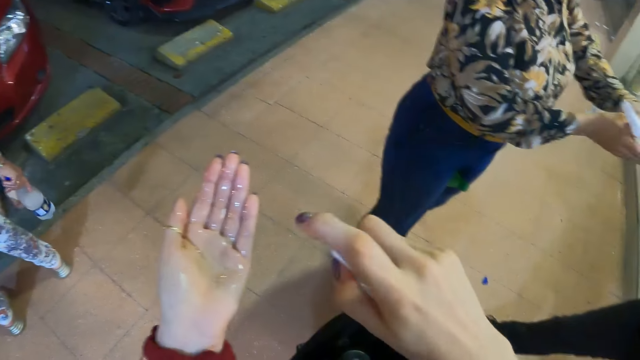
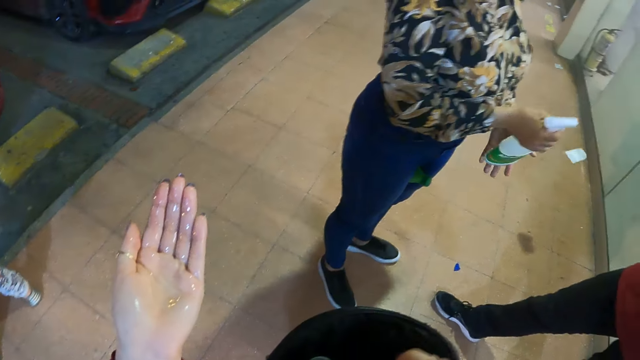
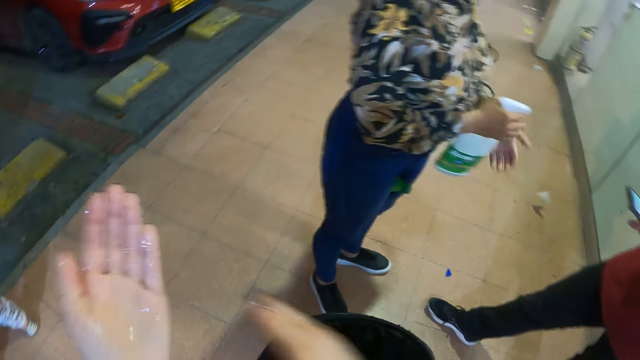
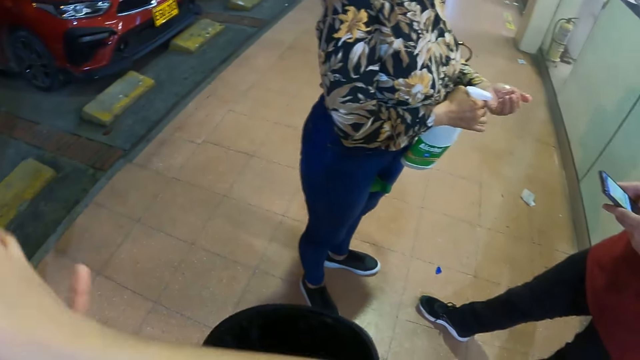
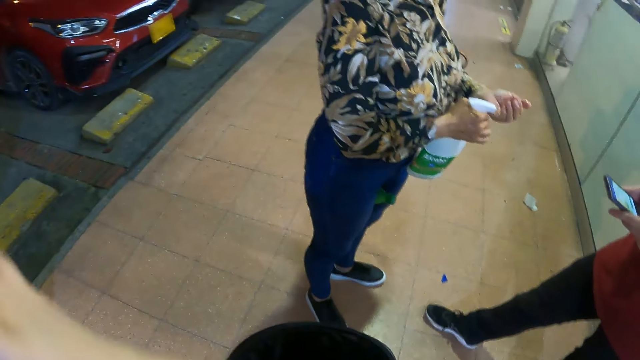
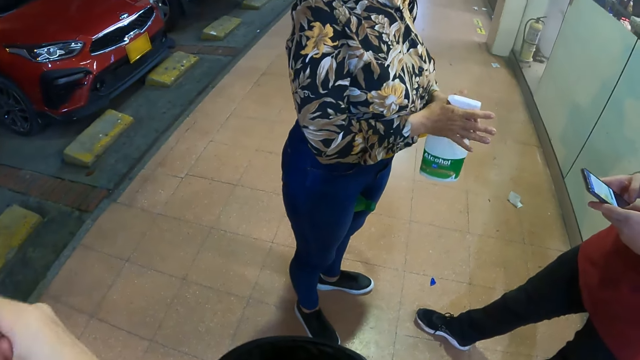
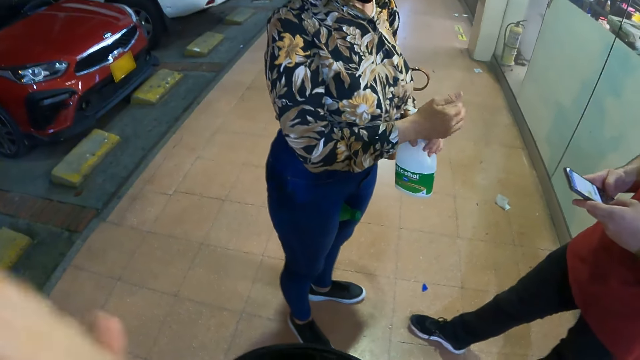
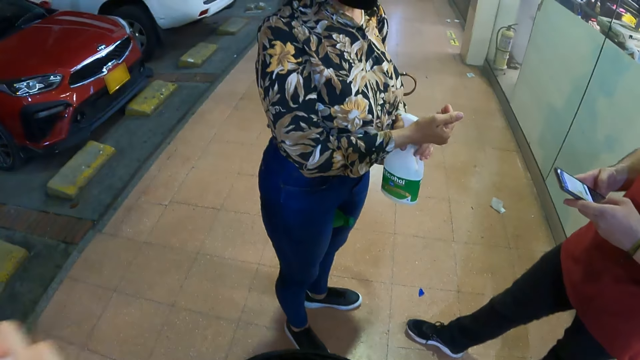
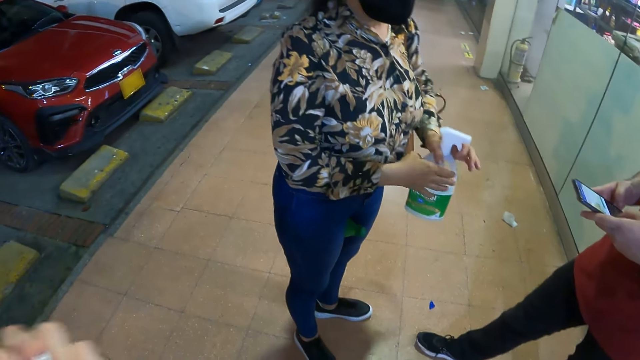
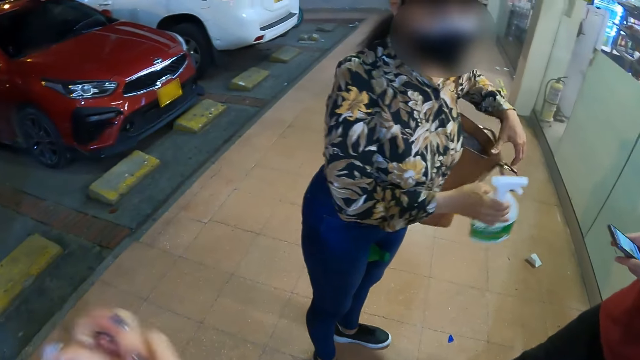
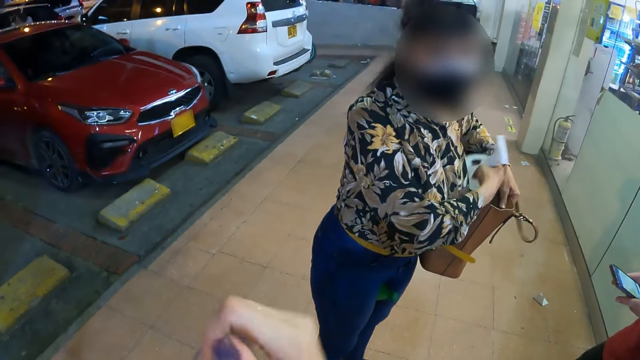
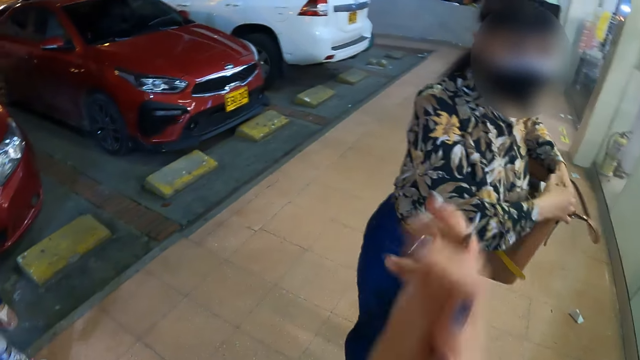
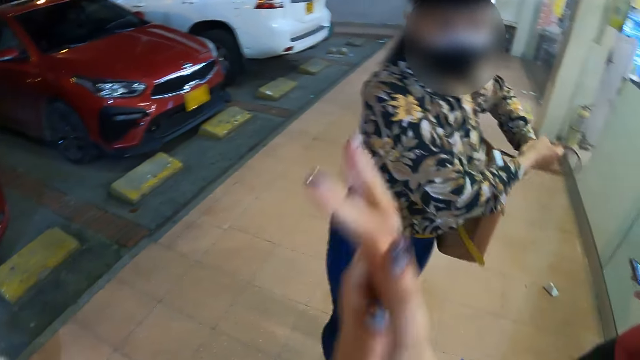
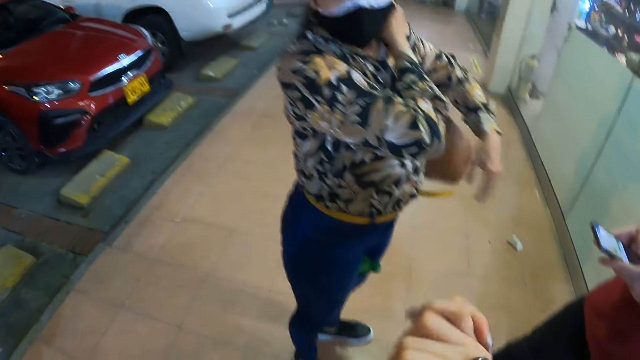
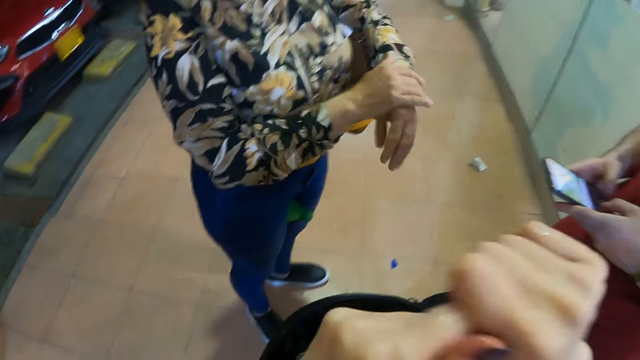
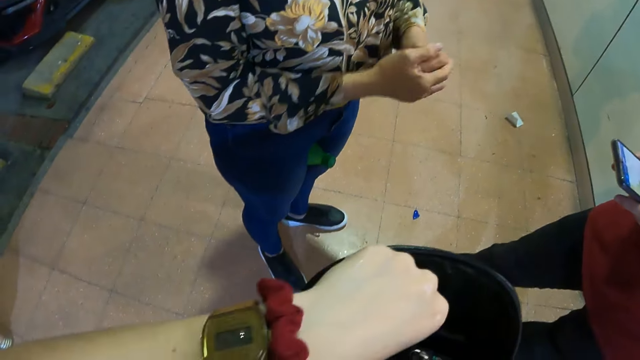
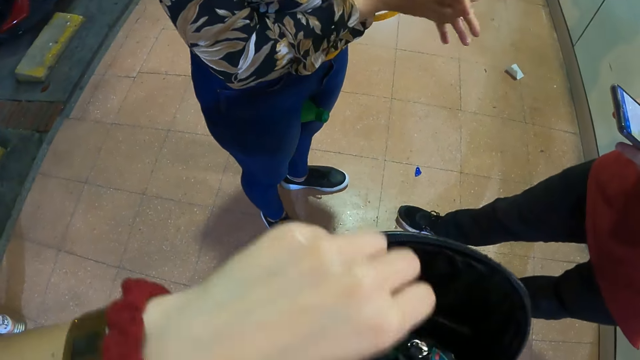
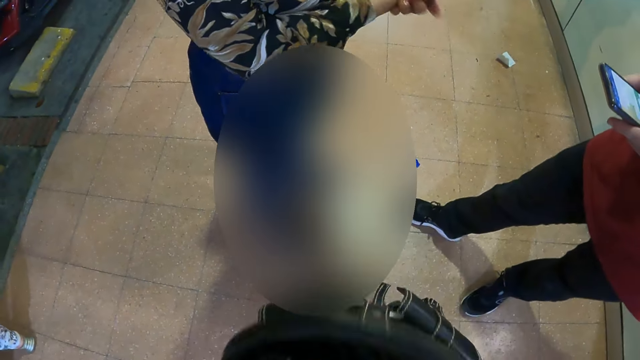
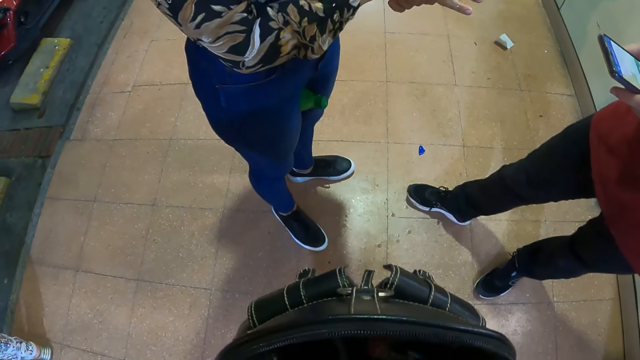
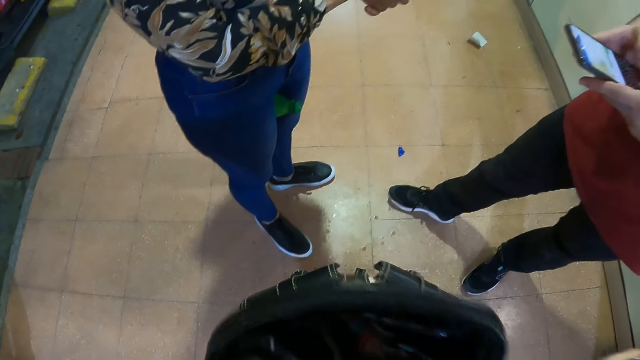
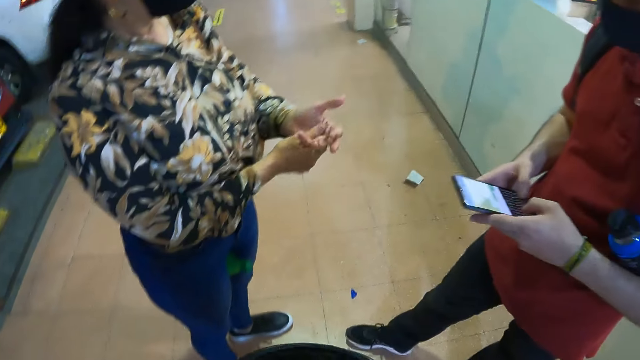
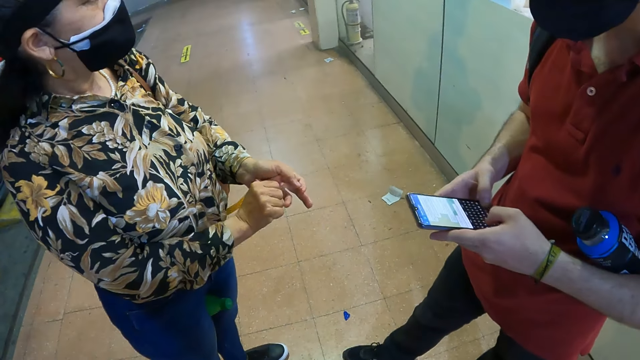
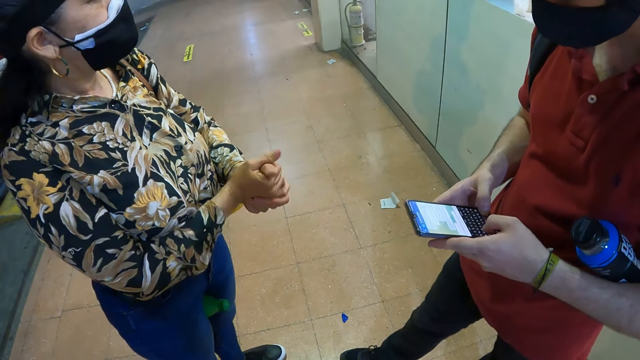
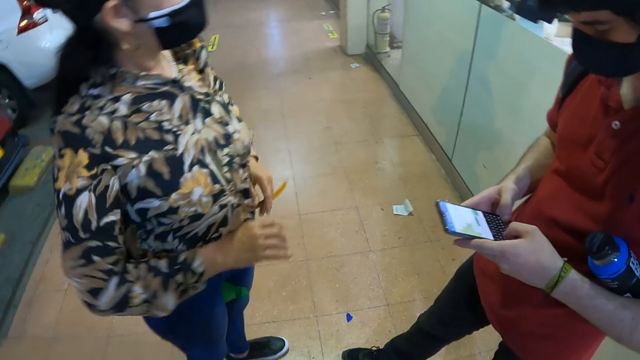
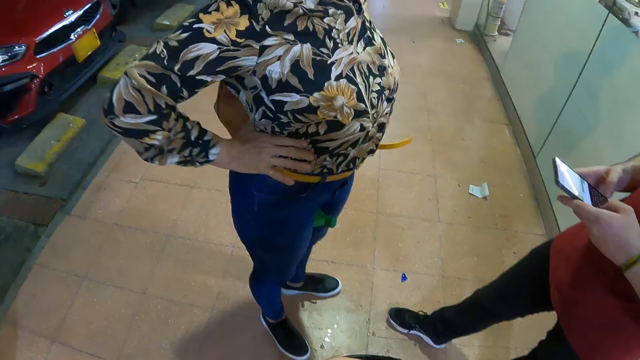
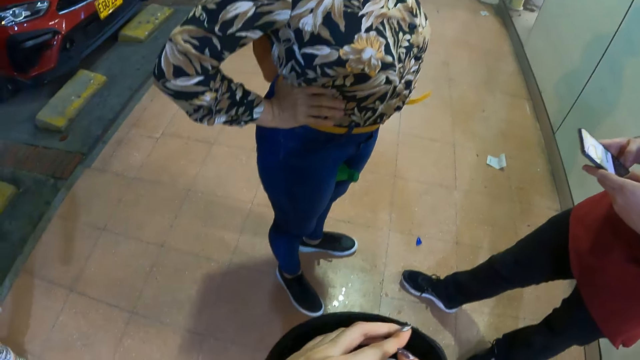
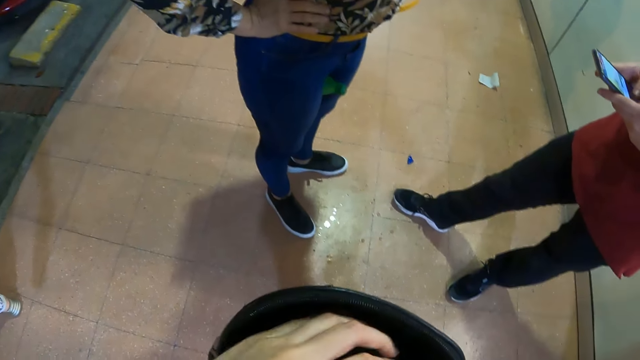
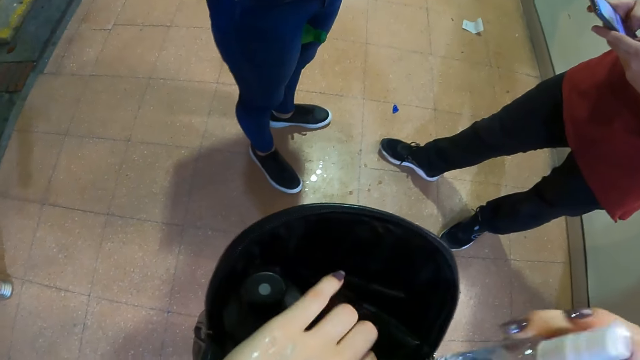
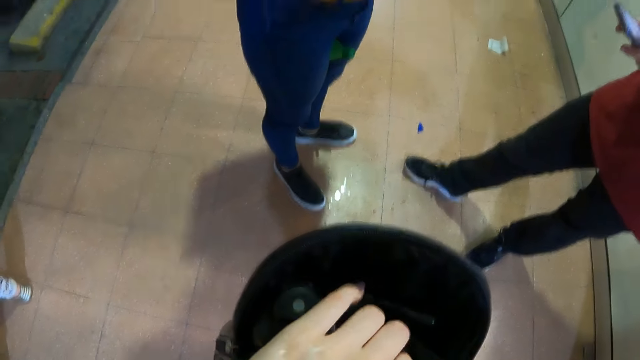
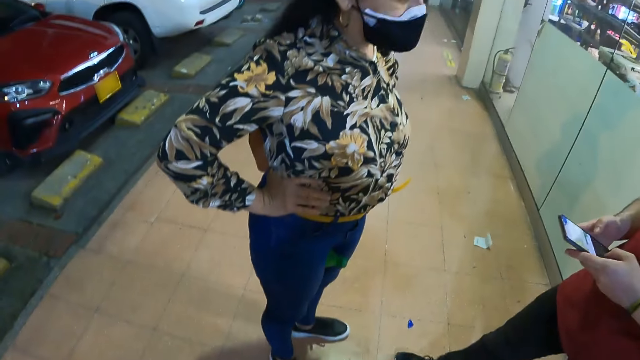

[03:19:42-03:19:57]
The camera wearer drops the sanitizer in her bag. She rubs her hands together. A person applies sanitizer to her hands. A man scrolls through the phone. The person puts the sanitizer in her handbag. The person rubs her hands together. The camera wearer does something.

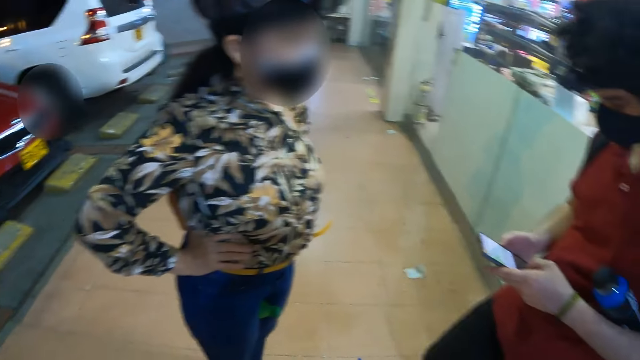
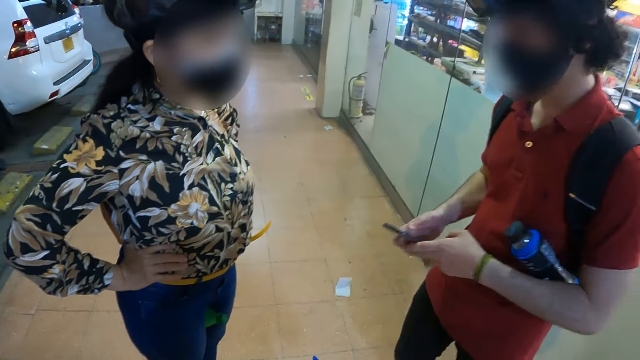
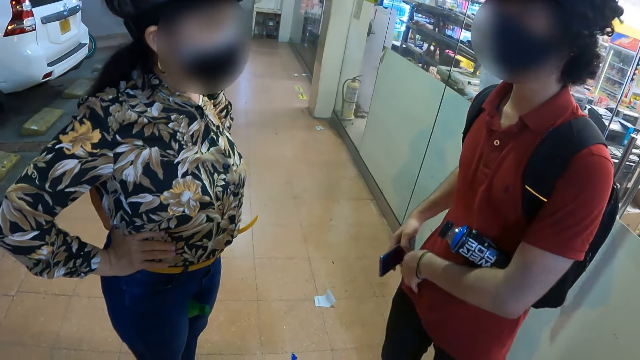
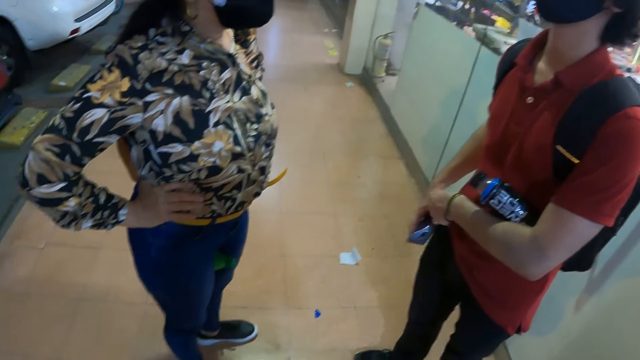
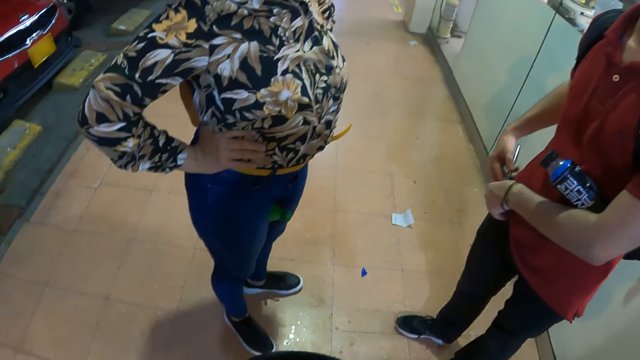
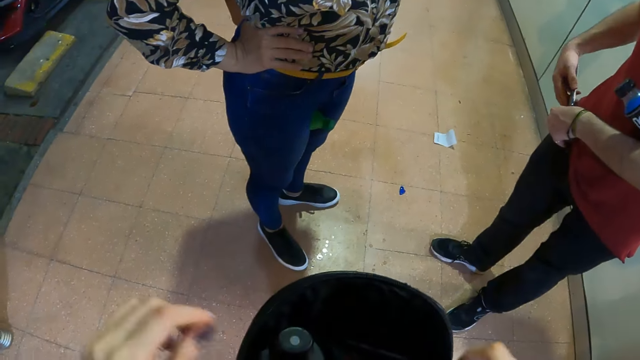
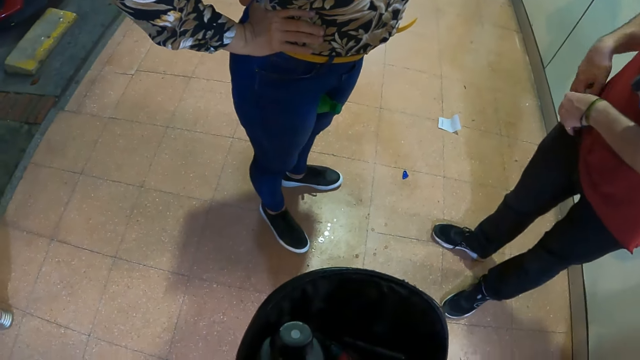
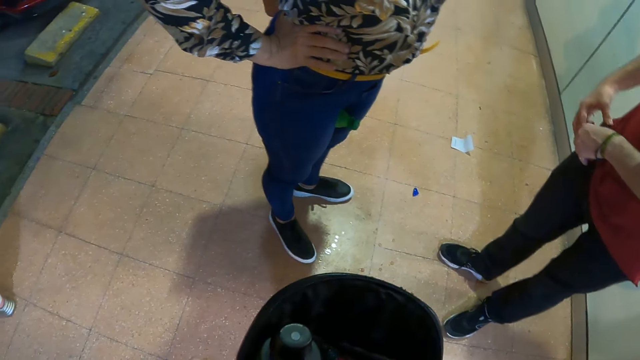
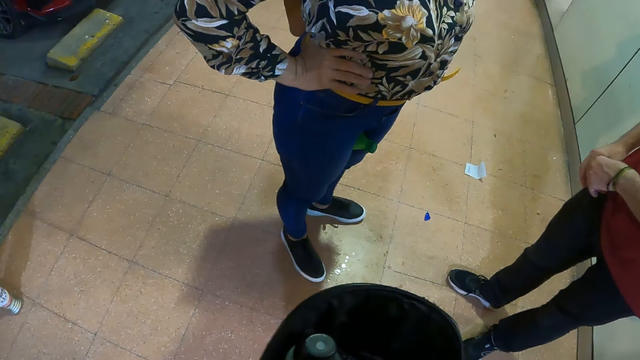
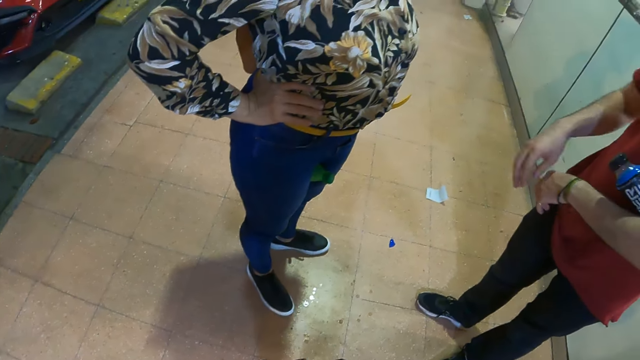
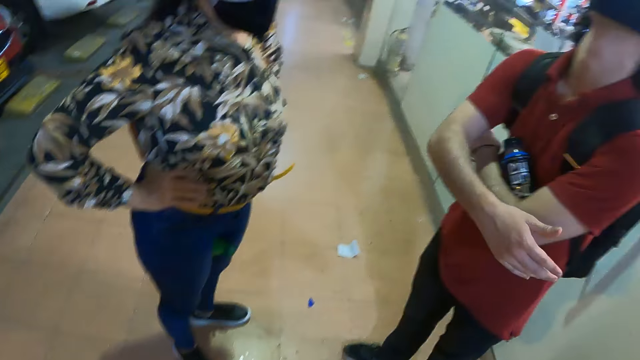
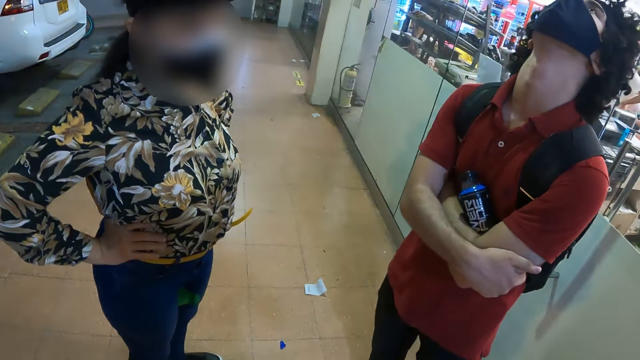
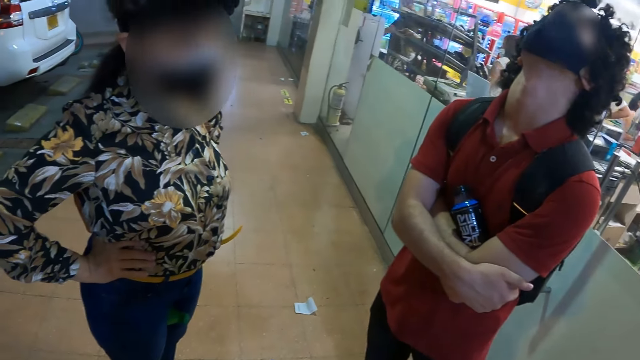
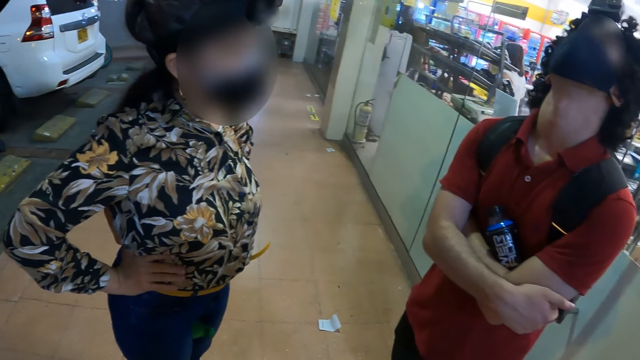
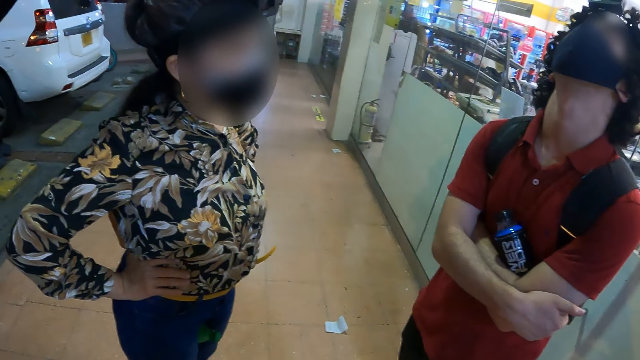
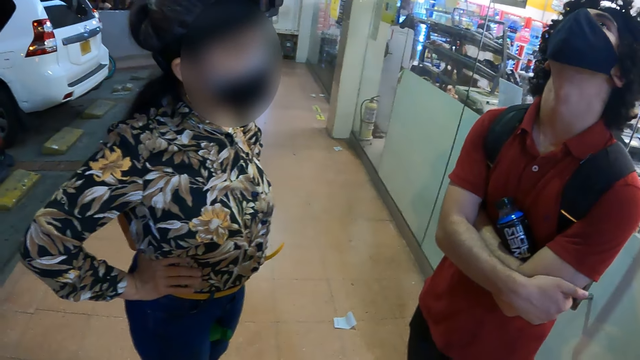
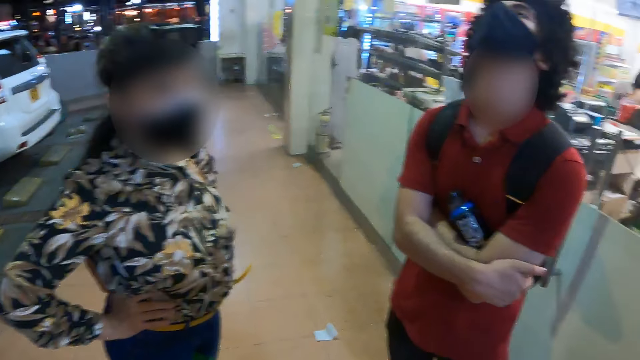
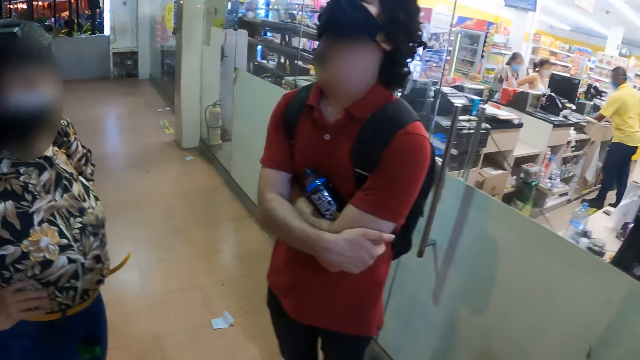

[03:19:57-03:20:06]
A man puts his phone in his pocket. The camera wearer looks on.
